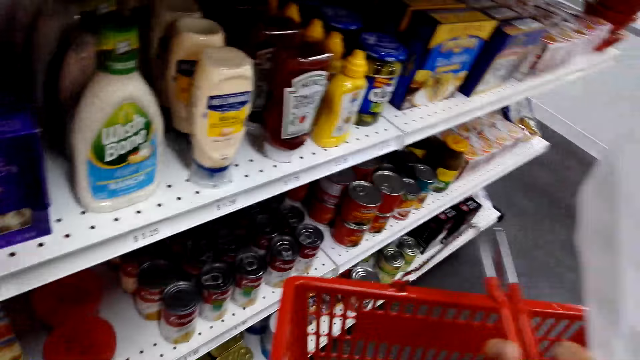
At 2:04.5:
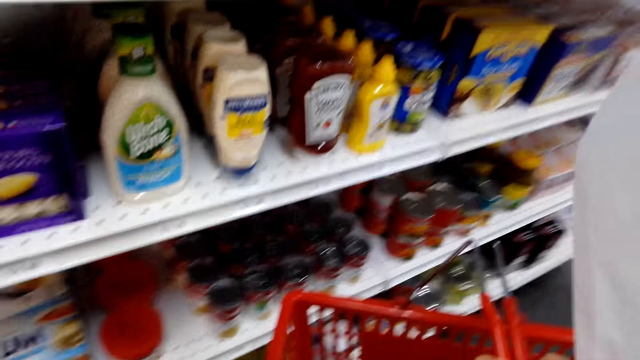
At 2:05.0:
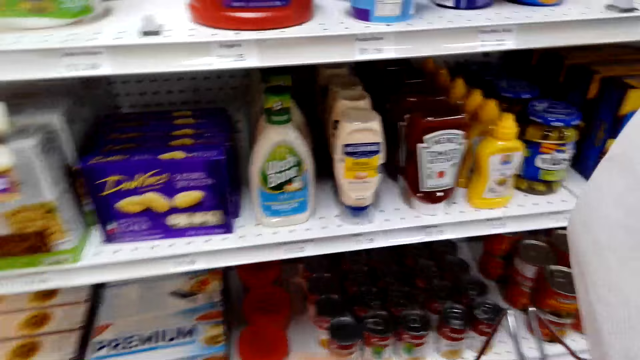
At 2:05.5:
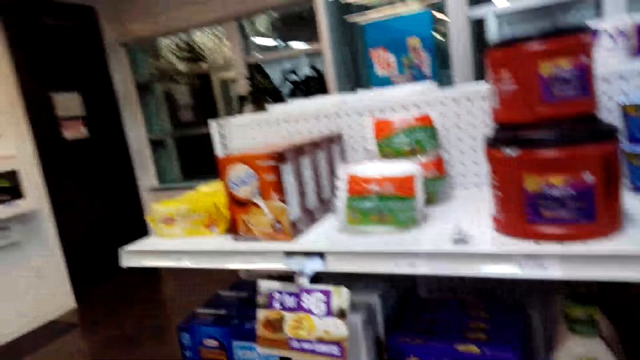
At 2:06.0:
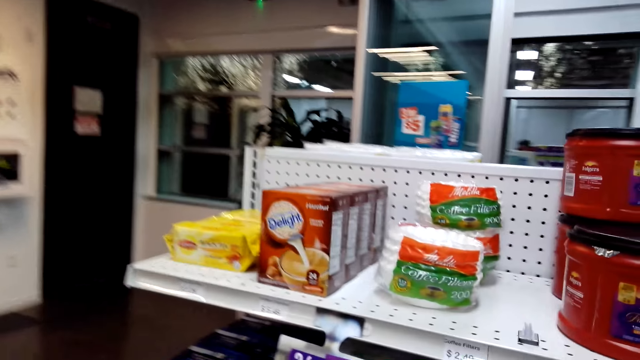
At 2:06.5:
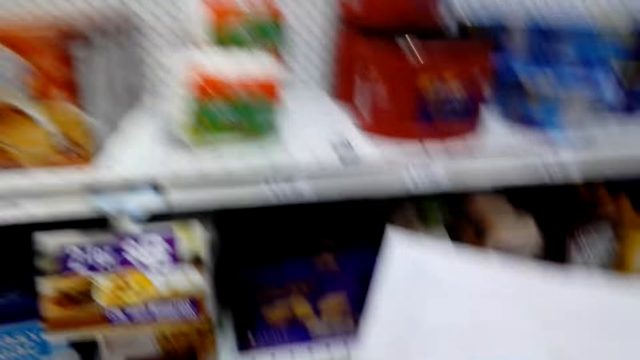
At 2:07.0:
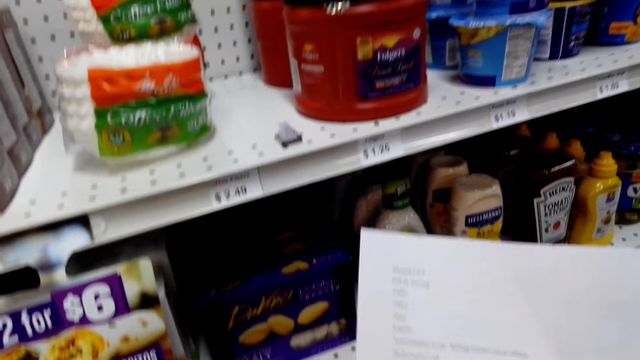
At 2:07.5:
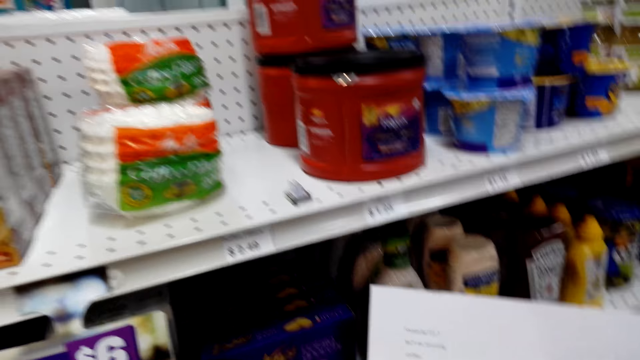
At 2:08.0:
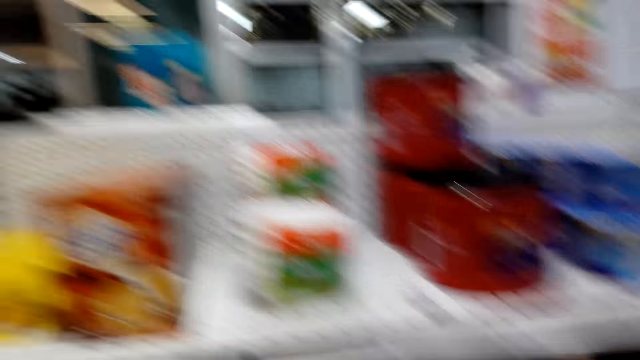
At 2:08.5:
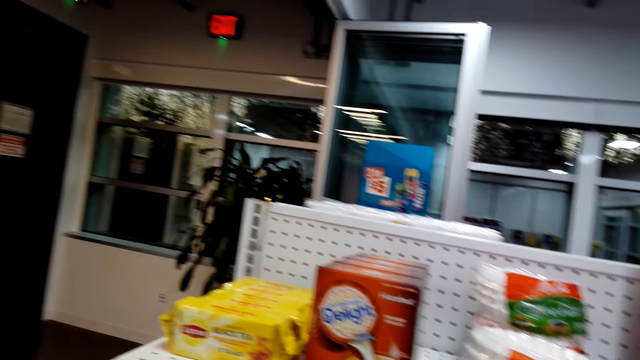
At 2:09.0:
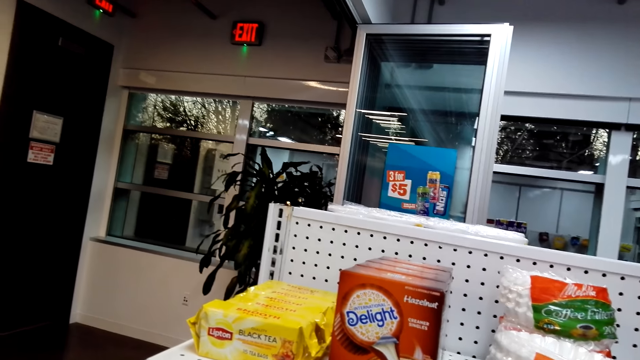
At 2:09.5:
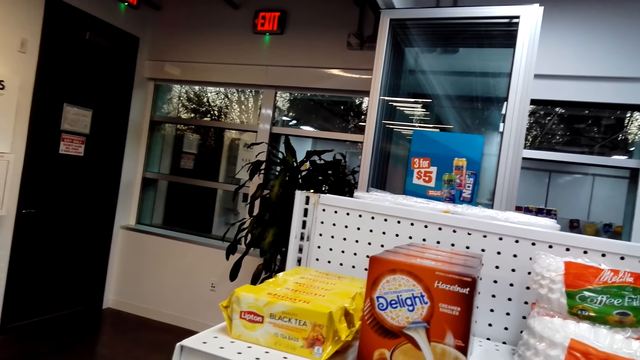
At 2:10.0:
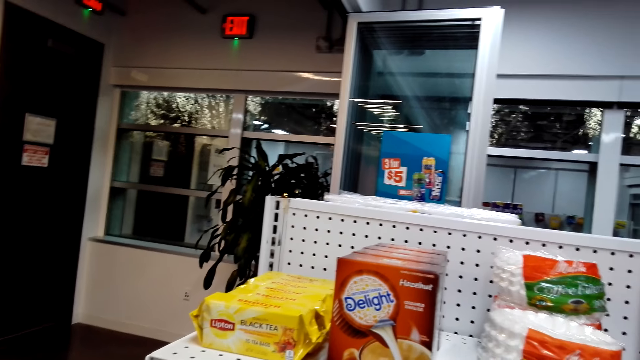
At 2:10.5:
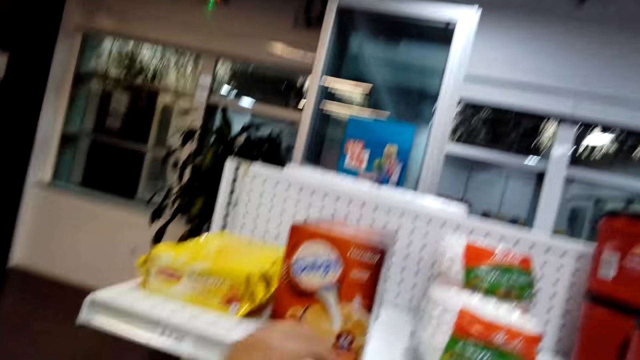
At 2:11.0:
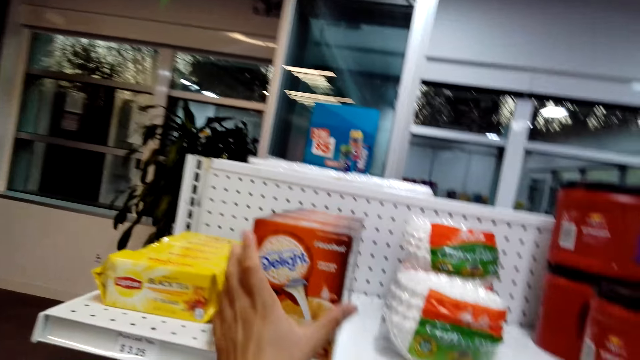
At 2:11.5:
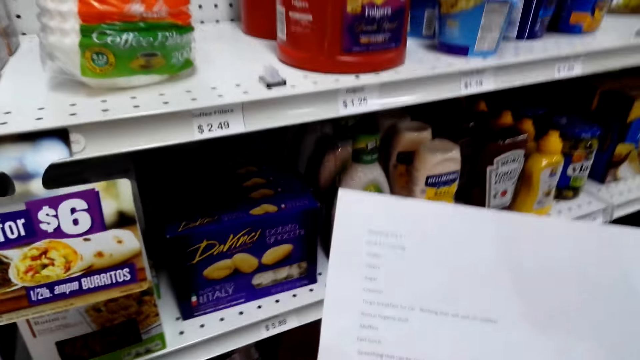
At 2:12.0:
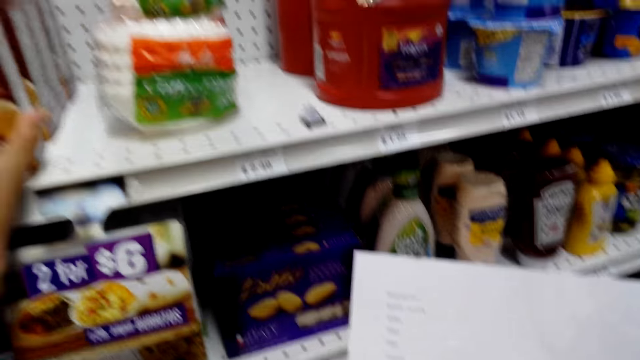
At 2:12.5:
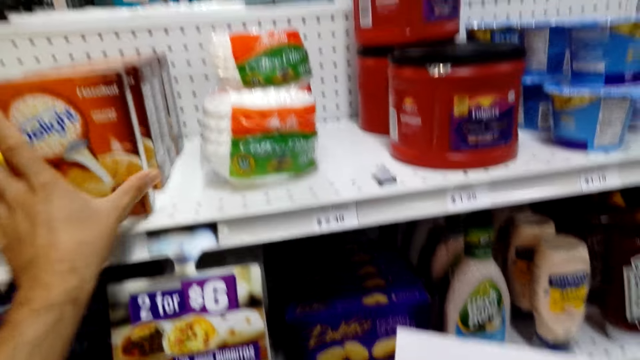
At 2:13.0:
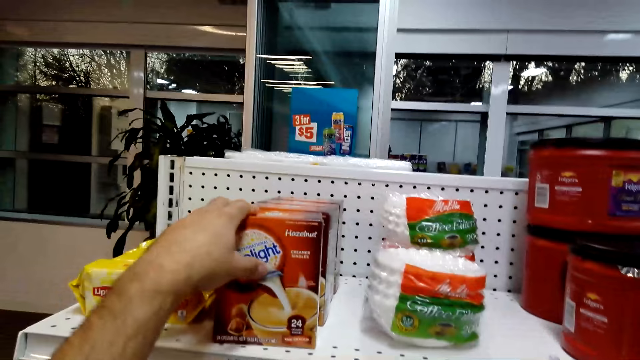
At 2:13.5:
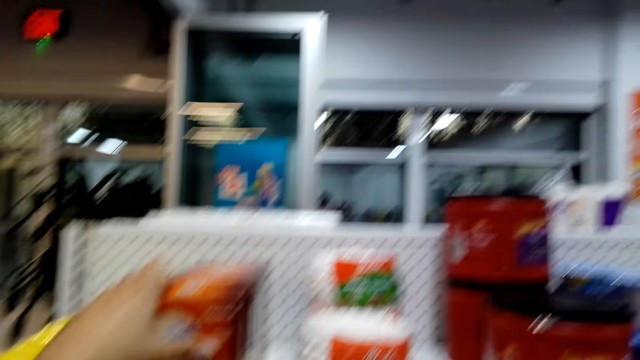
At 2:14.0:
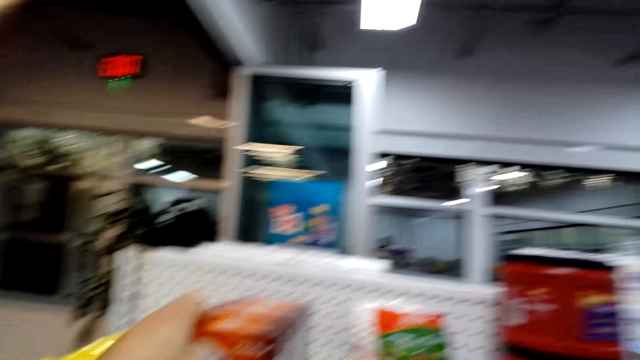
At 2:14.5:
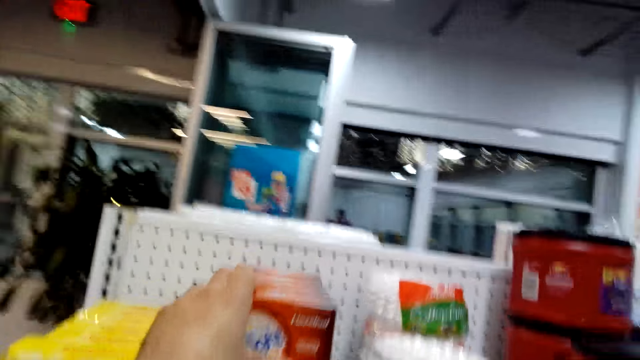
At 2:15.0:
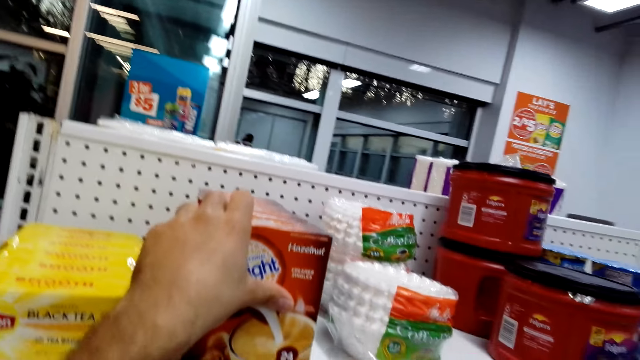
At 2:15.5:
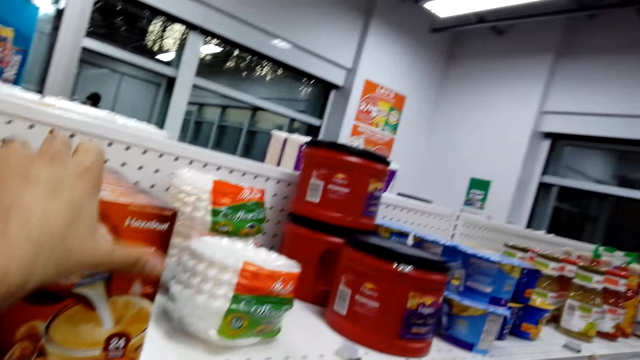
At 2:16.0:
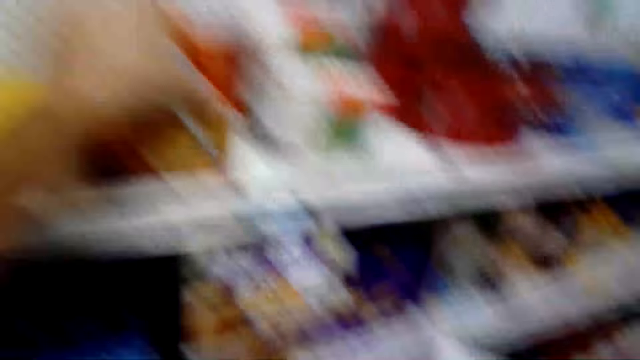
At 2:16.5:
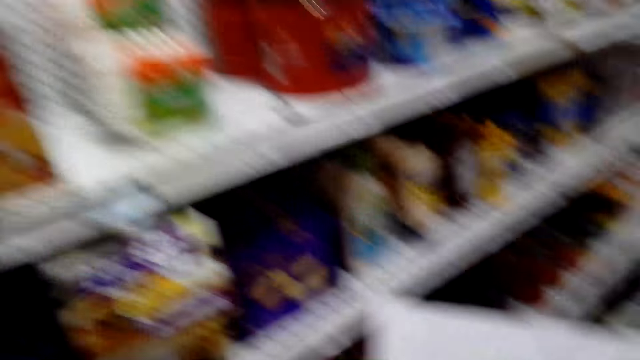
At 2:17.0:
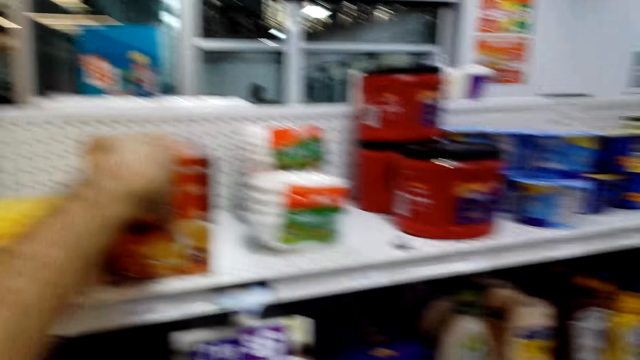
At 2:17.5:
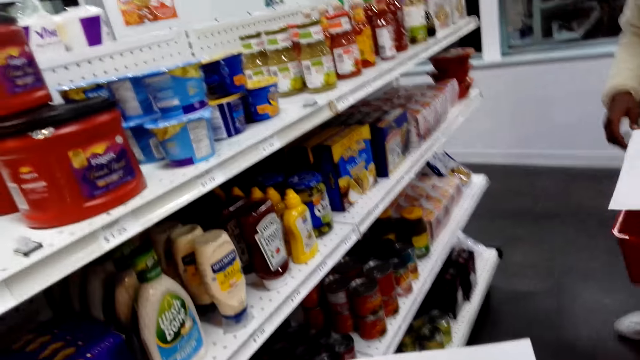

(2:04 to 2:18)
The camera wearer puts something in the shopping basket. They hold Delight from the shelf. They read a list.

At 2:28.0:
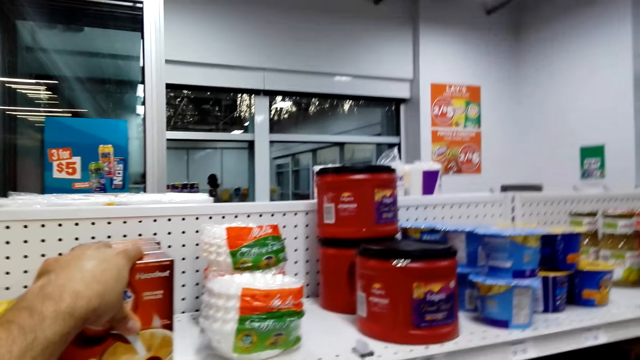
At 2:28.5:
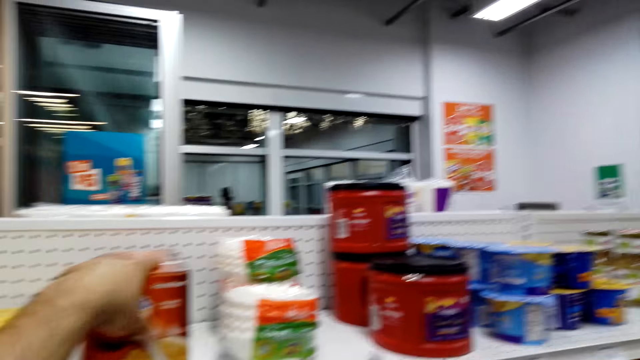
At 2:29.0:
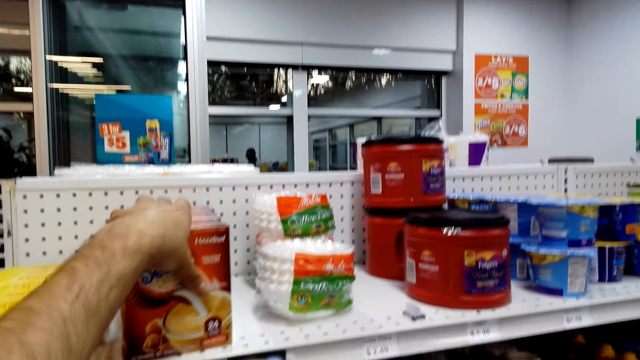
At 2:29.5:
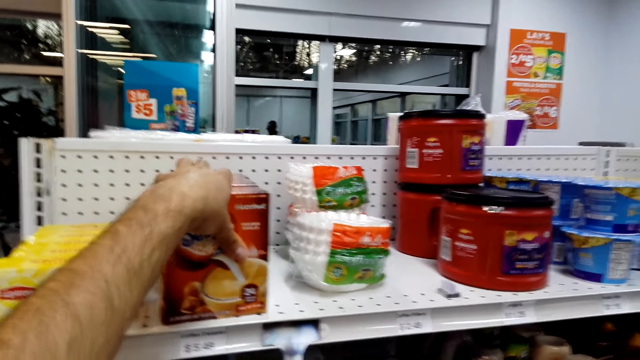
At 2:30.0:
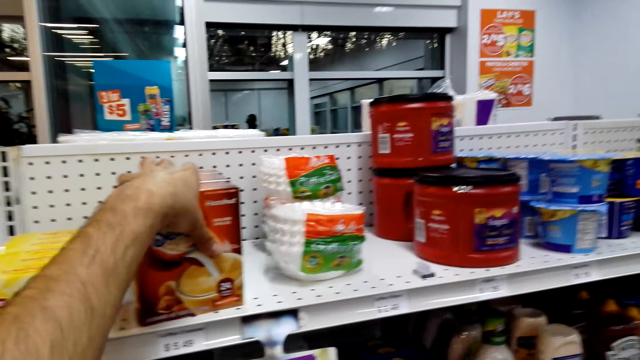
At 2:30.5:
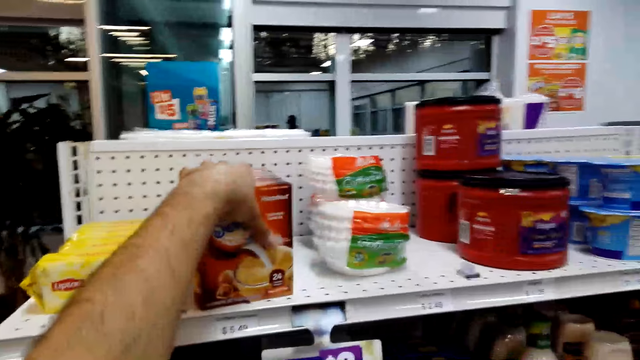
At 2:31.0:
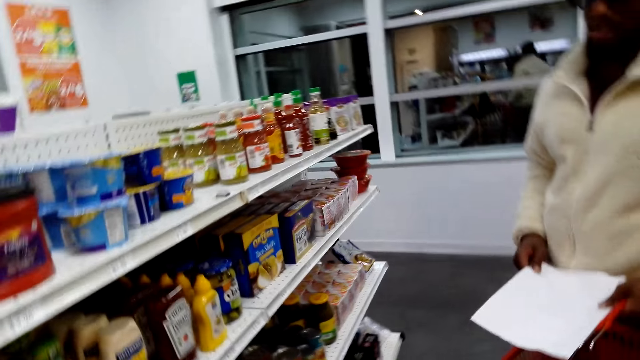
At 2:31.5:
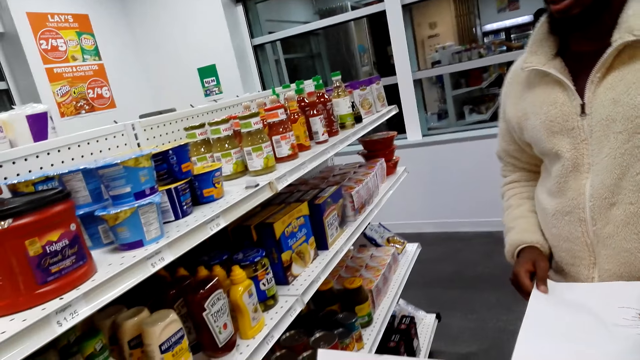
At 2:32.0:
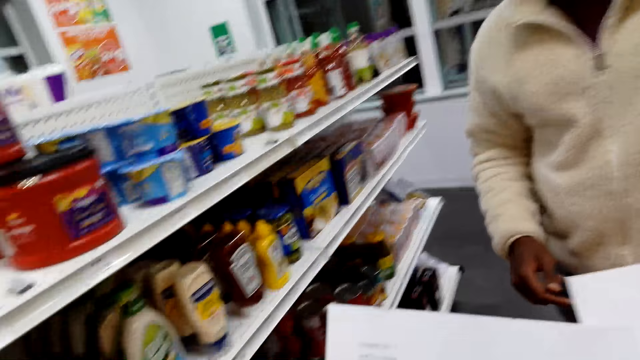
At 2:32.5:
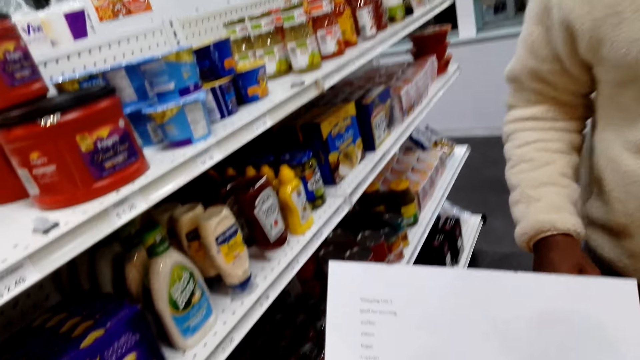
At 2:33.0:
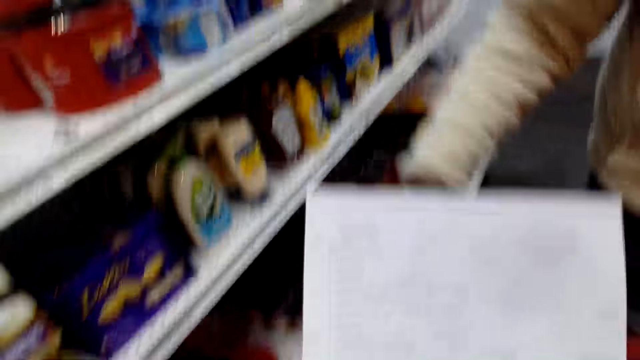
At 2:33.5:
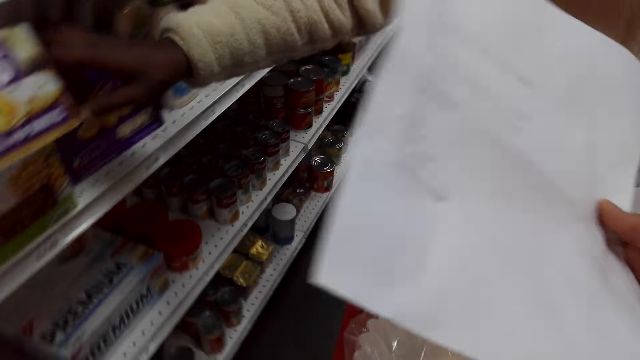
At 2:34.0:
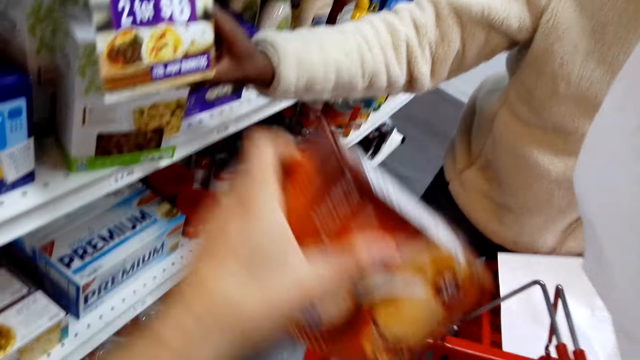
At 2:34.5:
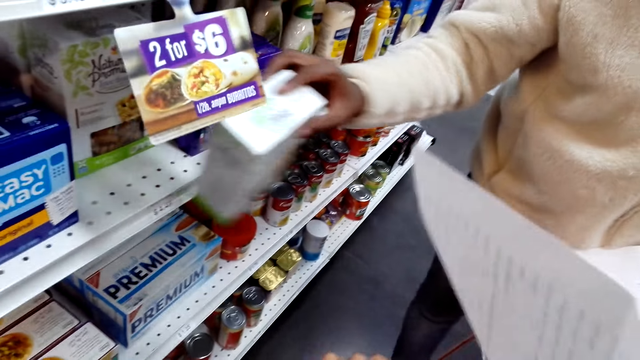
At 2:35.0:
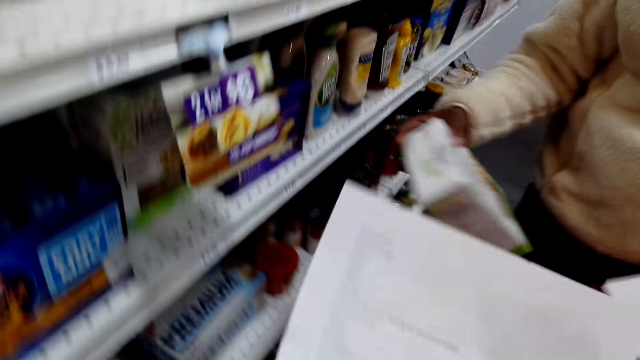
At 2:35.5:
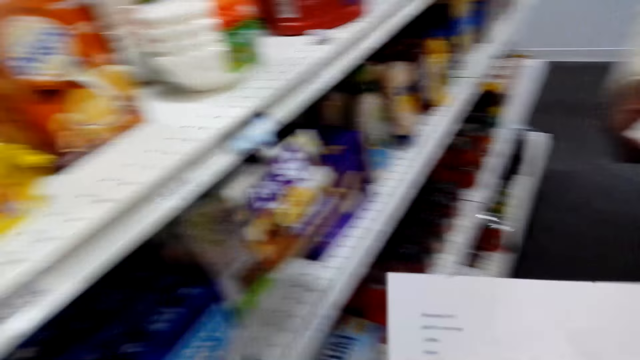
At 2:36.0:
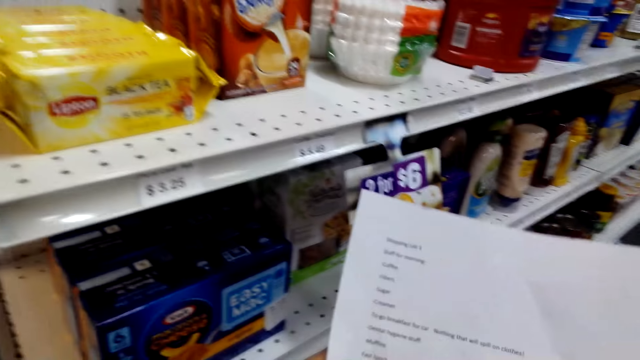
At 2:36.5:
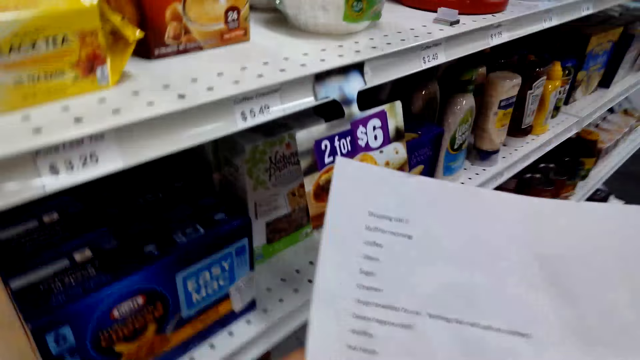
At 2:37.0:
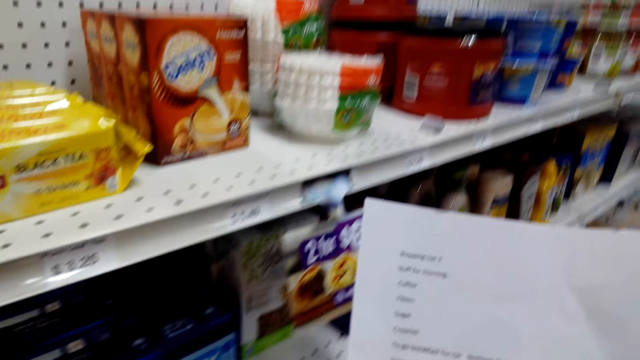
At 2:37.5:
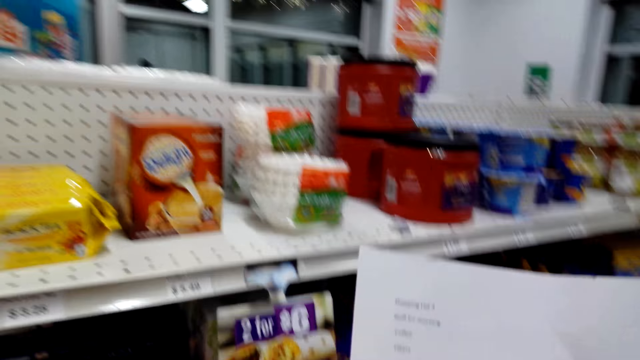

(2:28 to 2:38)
A man walks with a shopping list. The camera wearer interacts with the man. The man holds something from the shelf. The camera wearer picks up something from the shelf. The man picks up an item on the shelf. The camera wearer holds a shopping list.
